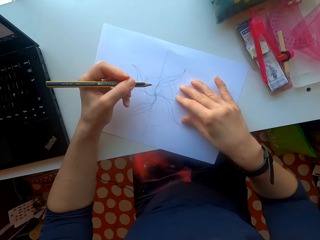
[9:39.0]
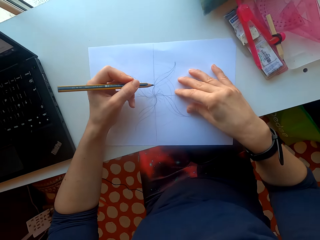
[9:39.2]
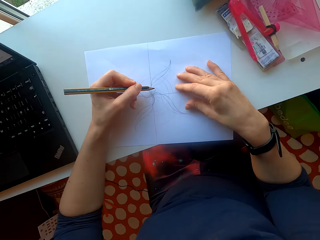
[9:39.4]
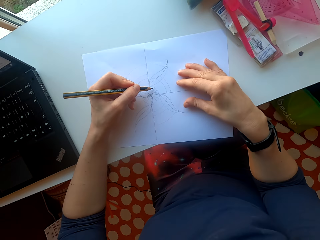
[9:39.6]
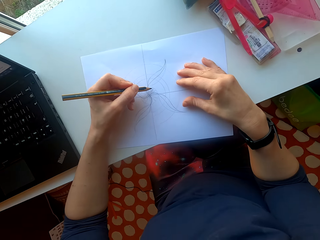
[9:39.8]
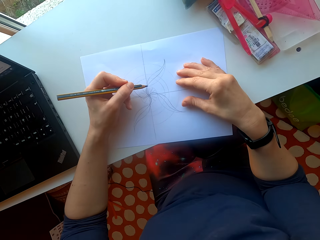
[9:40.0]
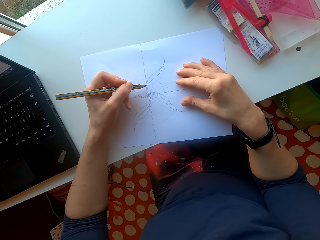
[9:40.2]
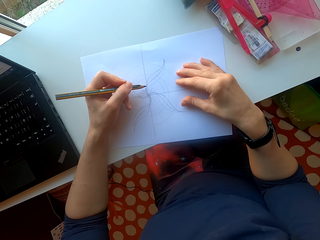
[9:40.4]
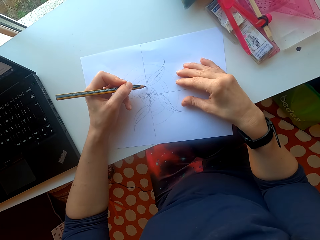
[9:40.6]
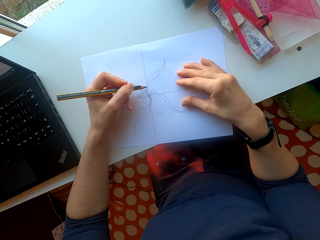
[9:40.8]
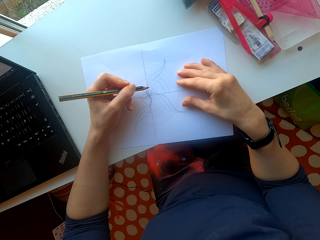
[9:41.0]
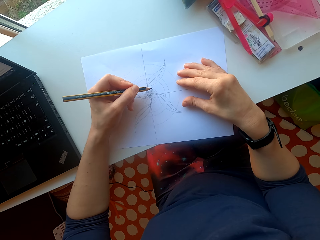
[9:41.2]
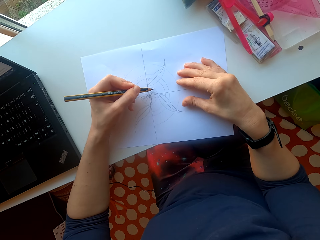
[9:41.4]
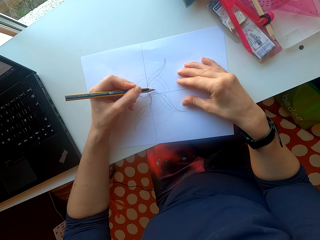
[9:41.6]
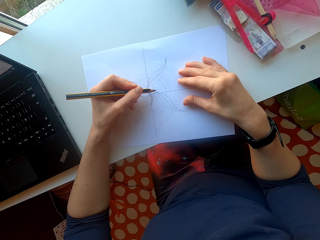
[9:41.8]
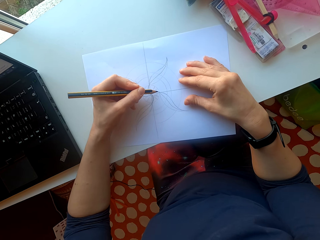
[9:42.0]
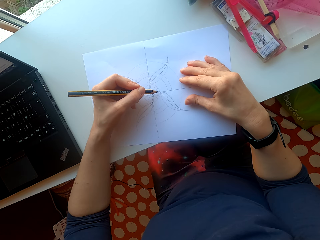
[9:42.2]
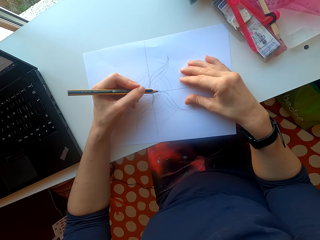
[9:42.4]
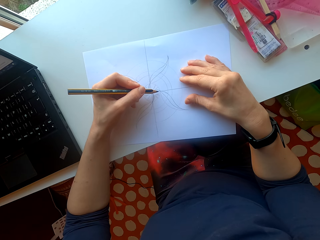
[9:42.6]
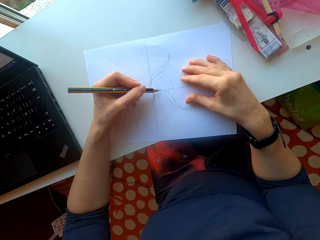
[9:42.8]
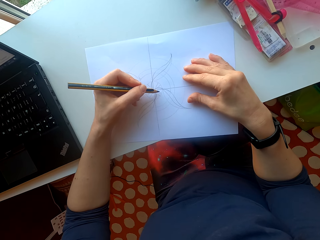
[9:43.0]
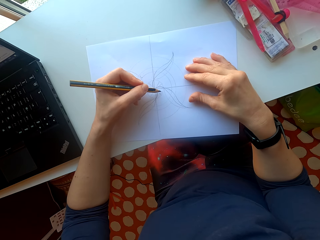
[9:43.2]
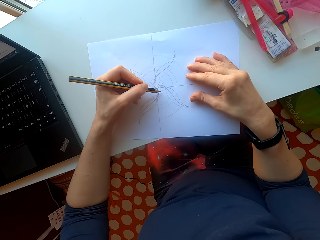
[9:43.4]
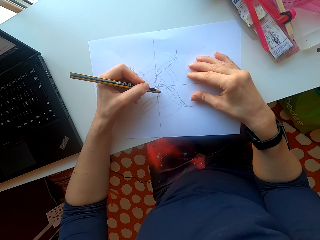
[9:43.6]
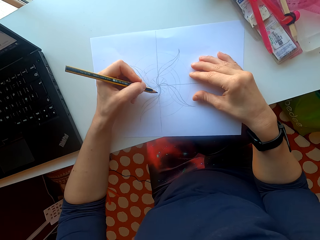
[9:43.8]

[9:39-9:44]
The camera wearer draws on the paper.

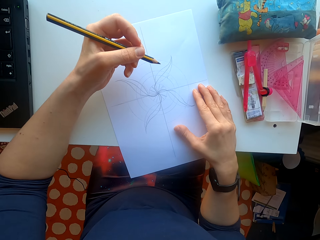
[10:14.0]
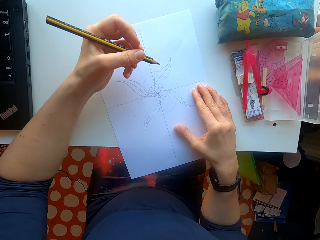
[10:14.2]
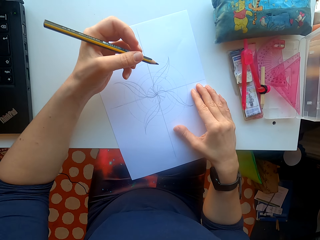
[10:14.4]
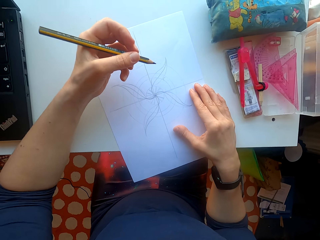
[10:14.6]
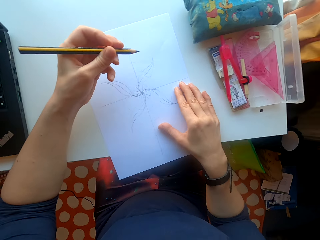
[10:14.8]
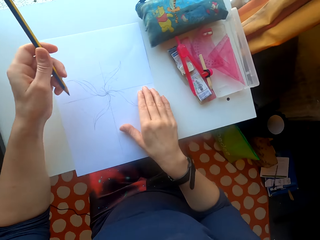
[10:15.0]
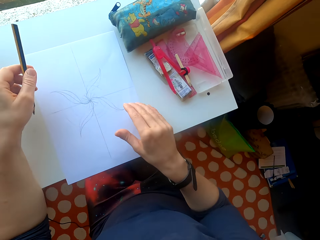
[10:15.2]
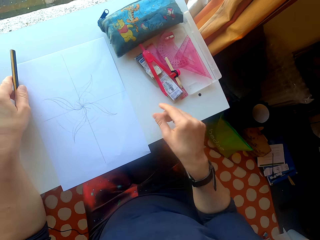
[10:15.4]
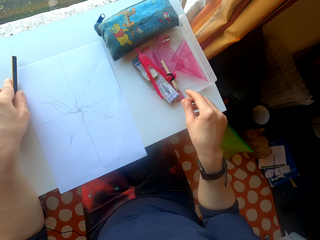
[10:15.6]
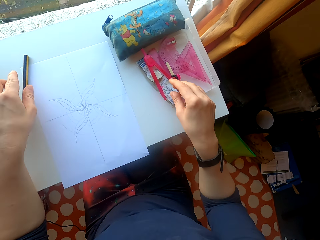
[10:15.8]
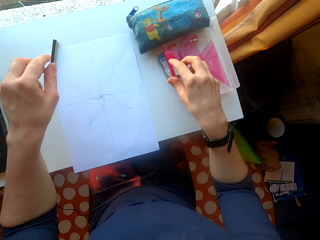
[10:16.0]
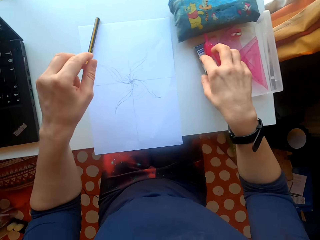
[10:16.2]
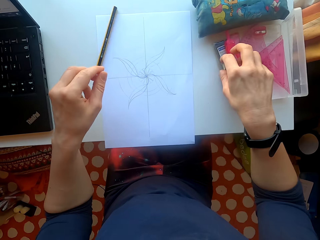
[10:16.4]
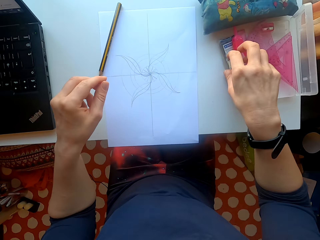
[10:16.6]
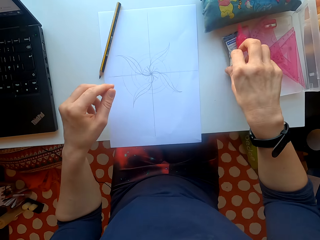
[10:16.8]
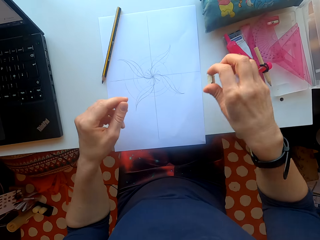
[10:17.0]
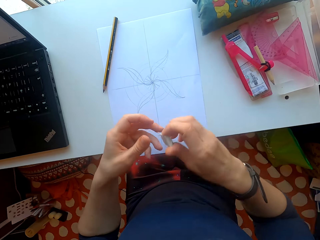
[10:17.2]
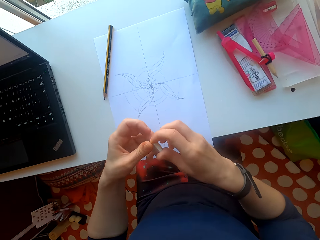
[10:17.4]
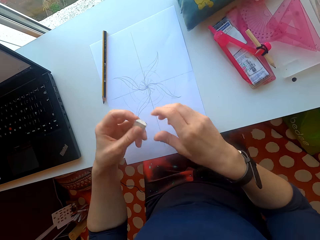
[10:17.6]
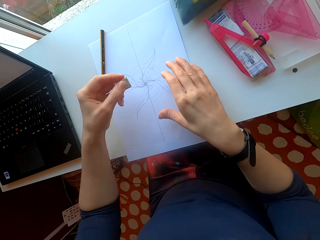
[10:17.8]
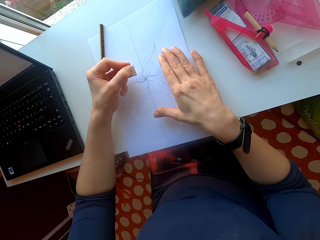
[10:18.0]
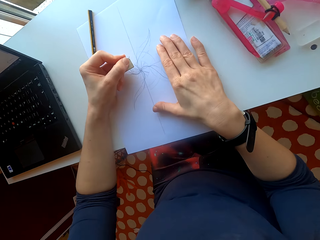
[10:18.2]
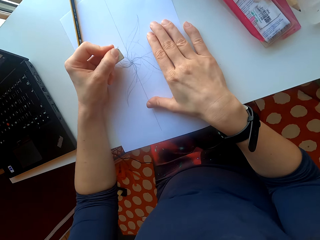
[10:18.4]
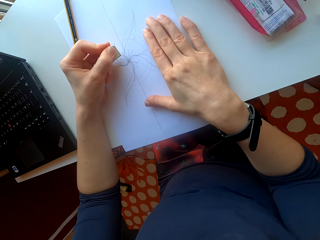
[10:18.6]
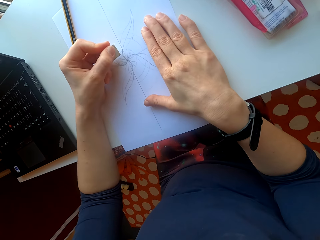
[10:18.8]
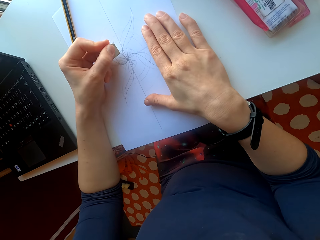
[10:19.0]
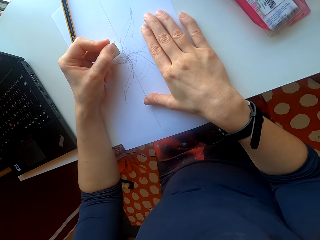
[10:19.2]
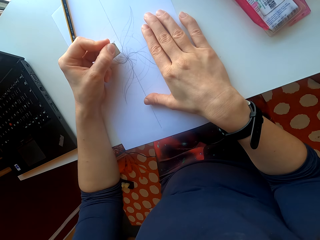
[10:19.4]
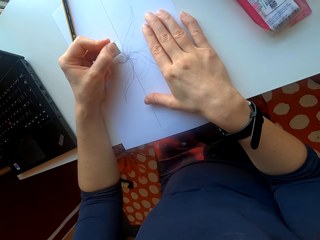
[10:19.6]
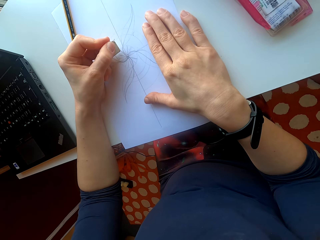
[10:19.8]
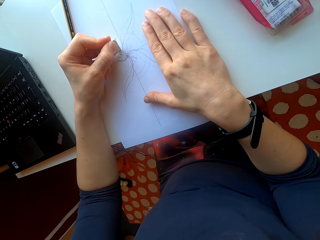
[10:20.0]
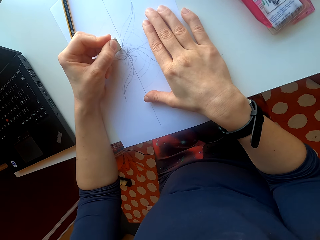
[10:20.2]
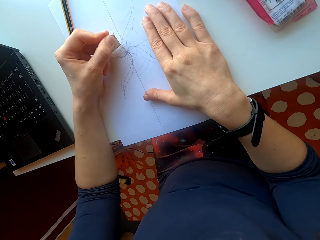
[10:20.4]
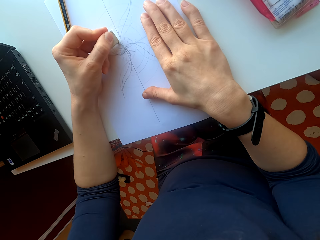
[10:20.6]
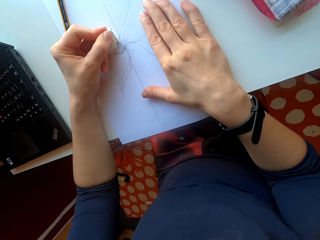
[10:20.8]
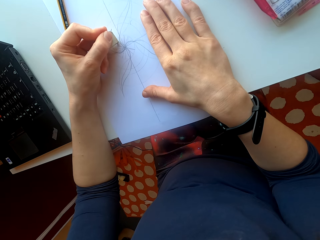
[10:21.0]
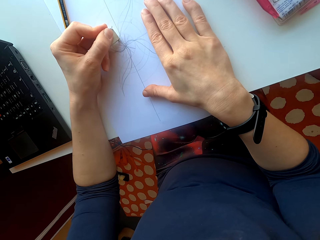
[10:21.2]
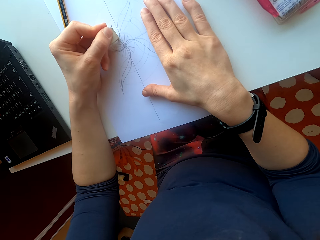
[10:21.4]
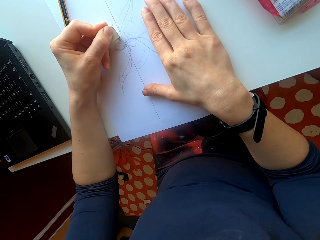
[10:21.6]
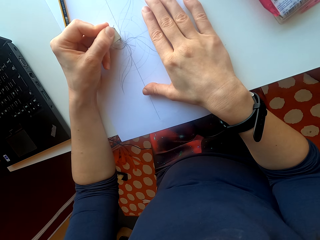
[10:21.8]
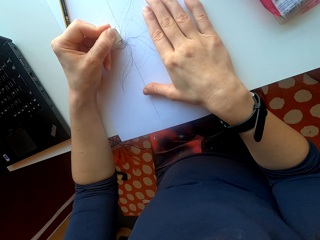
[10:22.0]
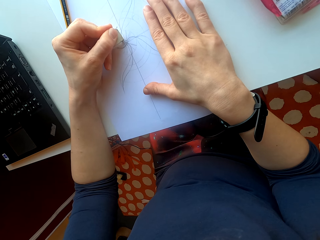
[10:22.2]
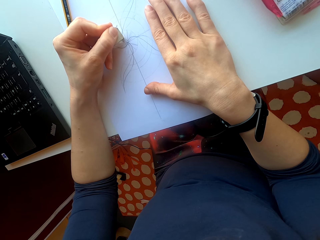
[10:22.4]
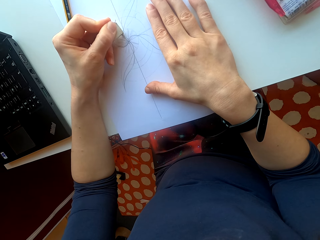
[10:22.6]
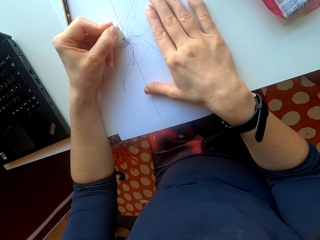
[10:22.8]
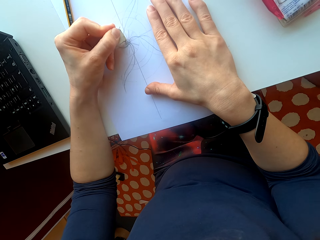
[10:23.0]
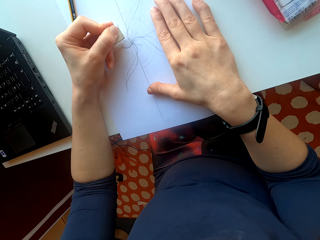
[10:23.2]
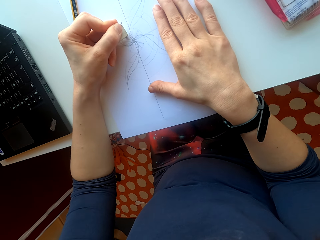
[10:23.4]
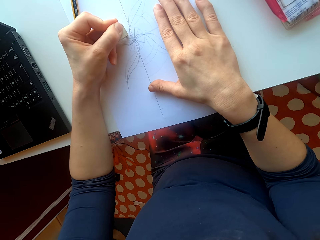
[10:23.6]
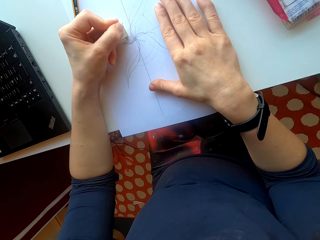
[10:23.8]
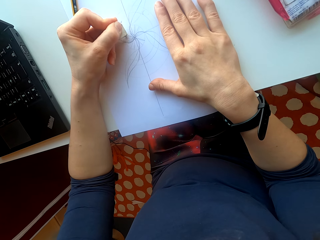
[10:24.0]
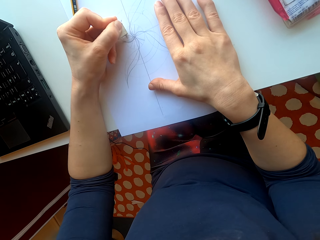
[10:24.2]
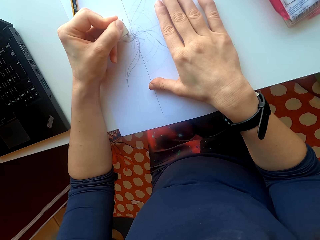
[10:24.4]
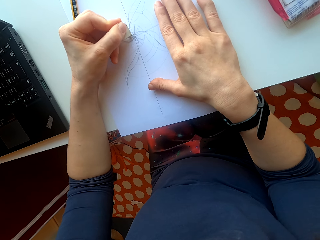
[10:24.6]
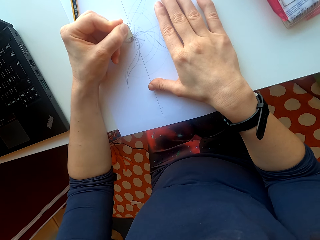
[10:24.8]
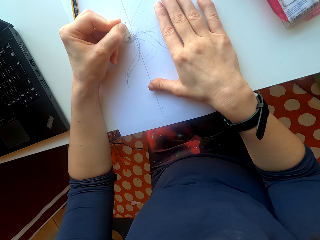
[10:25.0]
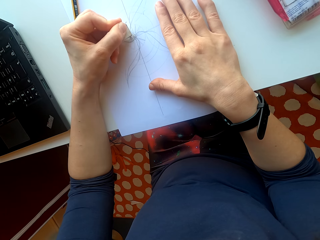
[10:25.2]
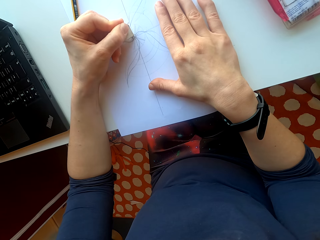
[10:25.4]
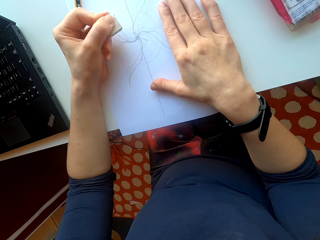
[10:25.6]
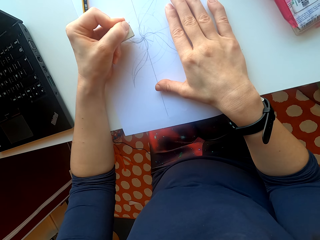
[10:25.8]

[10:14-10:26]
The camera wearer drops the pencil on the table. They pick the rubber from the table. They rub the drawing on the paper.

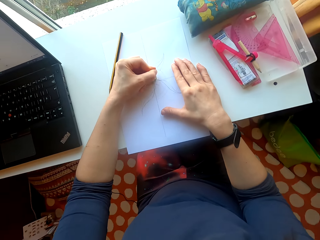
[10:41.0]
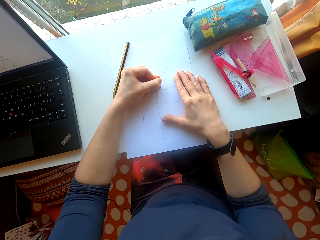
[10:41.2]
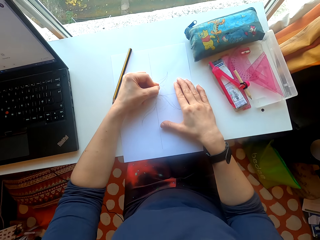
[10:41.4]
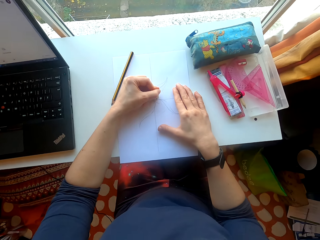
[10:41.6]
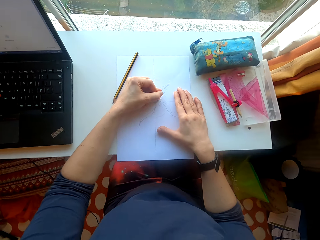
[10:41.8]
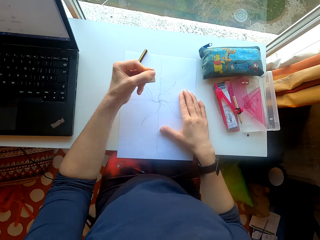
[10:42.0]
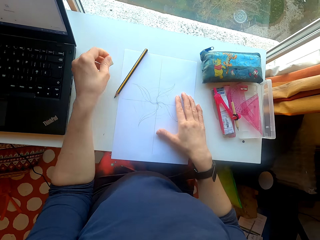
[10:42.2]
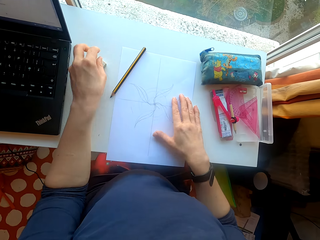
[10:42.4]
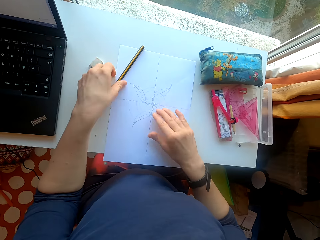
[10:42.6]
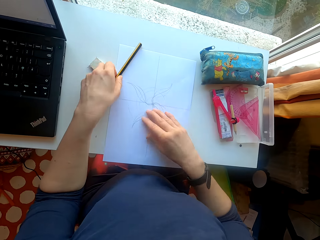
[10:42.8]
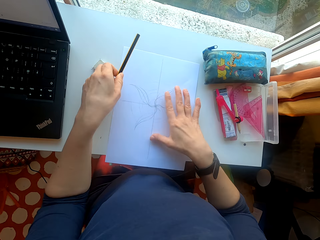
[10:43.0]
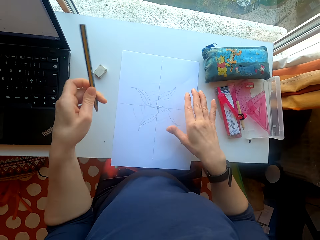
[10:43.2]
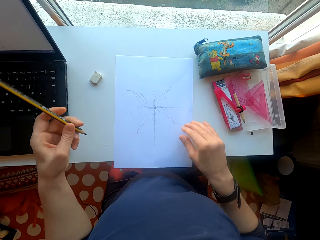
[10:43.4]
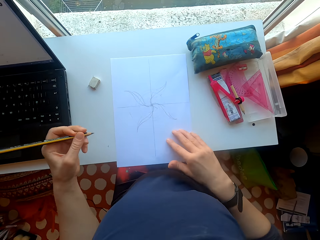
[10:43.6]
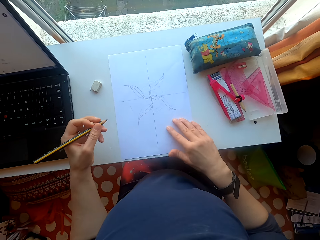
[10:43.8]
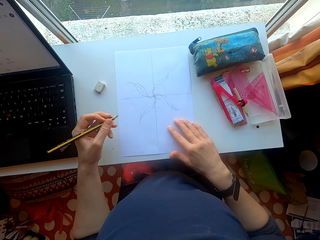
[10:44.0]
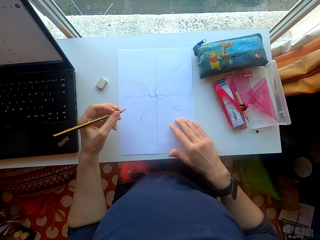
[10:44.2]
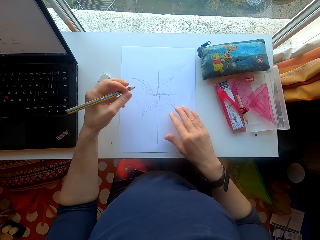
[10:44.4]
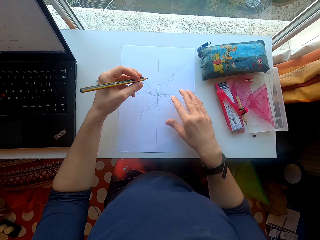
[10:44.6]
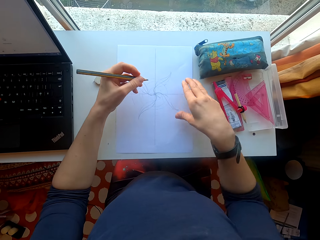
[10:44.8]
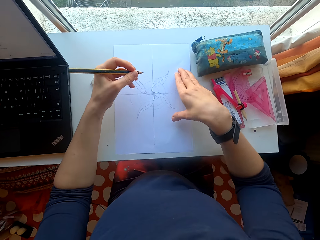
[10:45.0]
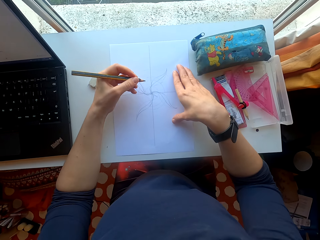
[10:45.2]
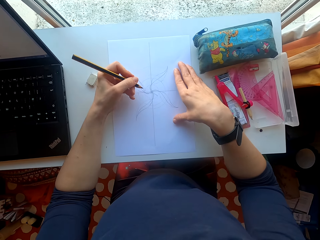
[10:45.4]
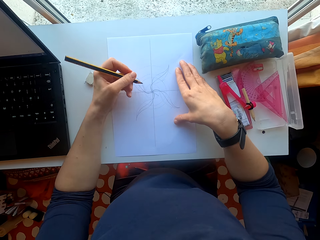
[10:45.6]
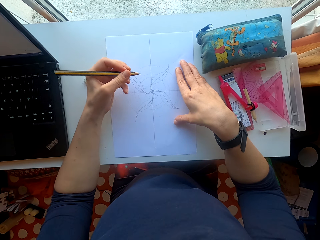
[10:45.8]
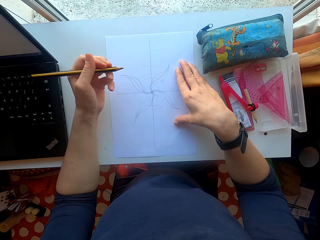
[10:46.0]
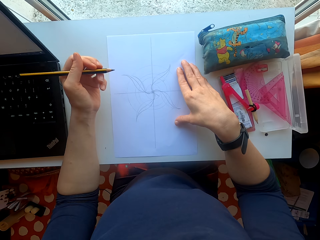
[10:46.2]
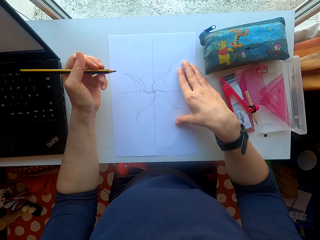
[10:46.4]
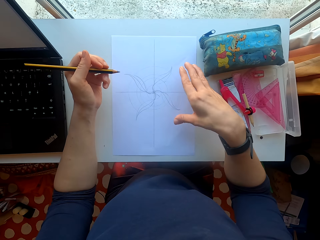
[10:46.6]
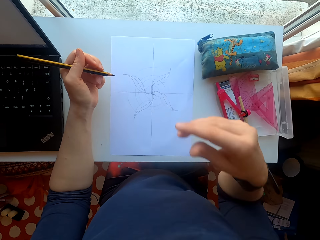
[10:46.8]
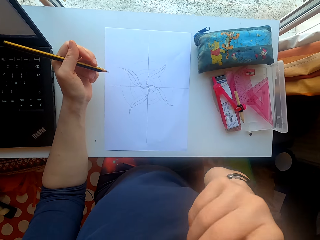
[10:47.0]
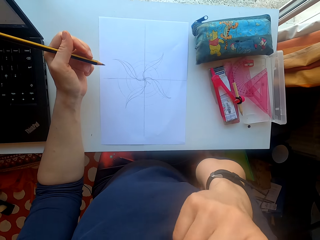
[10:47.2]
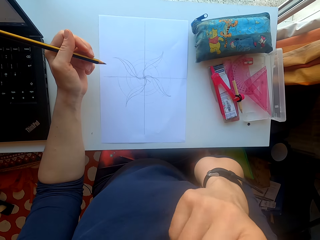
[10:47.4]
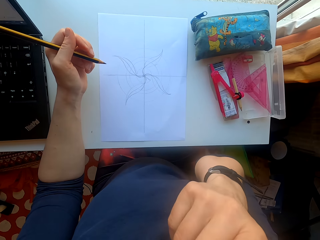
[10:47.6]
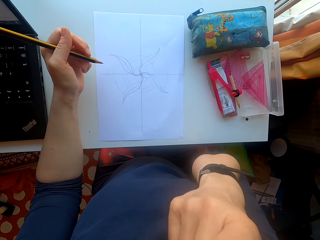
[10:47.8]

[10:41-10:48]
The camera wearer drops the rubber on the table. They pick the pencil from the table. They draw on the paper.
